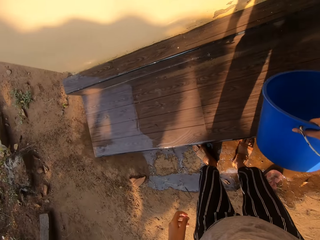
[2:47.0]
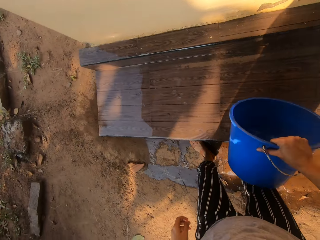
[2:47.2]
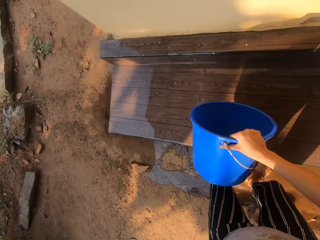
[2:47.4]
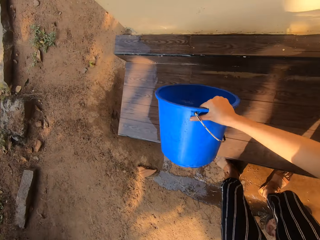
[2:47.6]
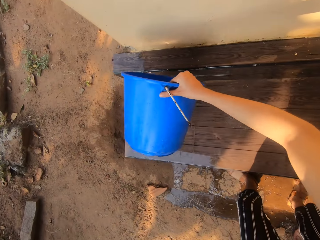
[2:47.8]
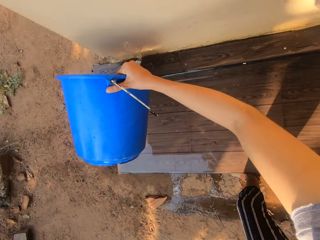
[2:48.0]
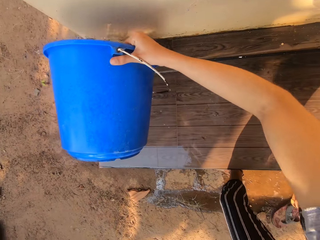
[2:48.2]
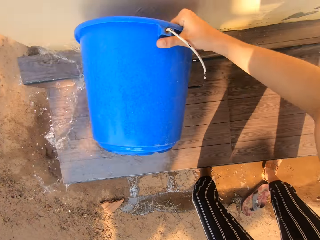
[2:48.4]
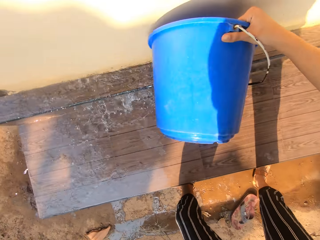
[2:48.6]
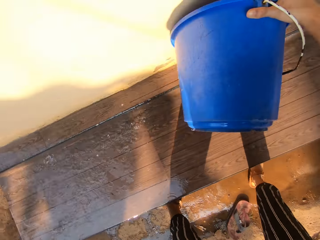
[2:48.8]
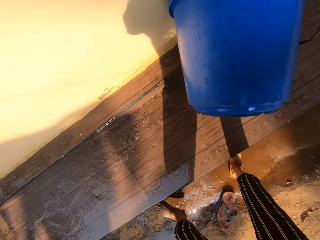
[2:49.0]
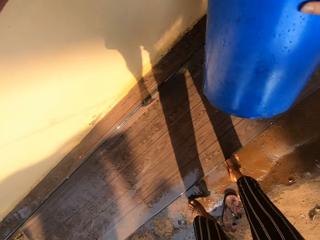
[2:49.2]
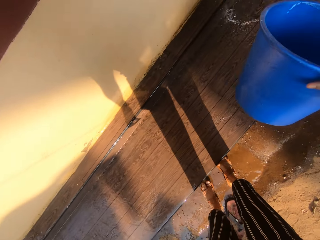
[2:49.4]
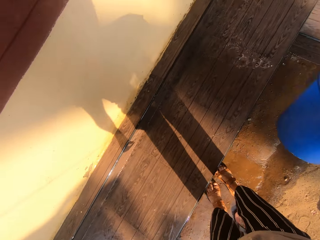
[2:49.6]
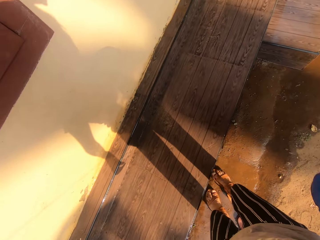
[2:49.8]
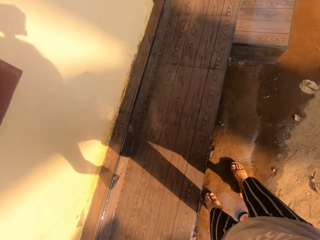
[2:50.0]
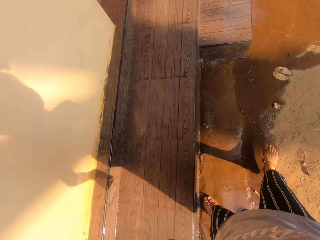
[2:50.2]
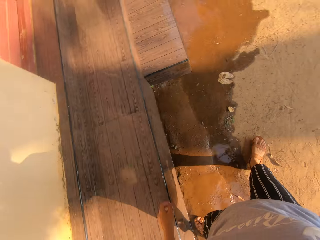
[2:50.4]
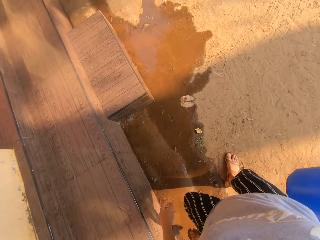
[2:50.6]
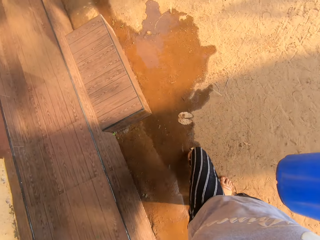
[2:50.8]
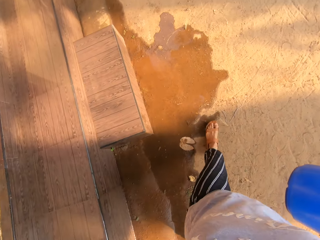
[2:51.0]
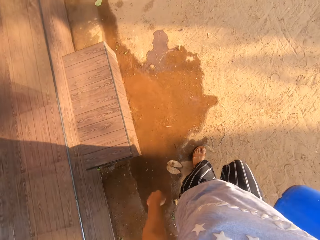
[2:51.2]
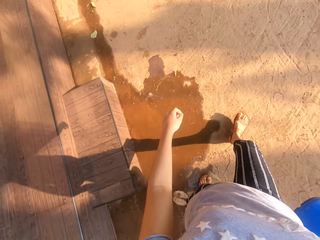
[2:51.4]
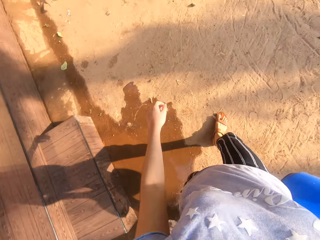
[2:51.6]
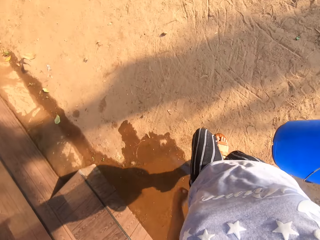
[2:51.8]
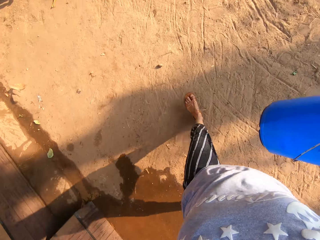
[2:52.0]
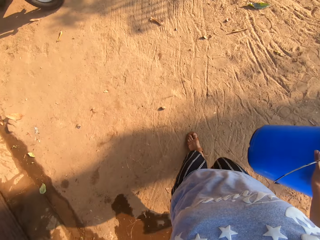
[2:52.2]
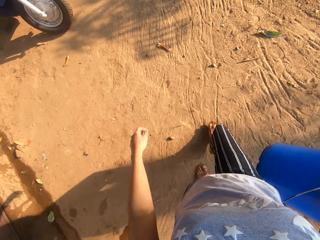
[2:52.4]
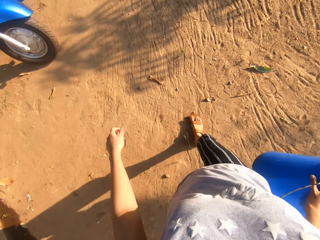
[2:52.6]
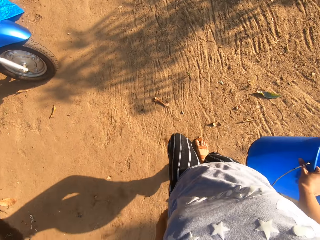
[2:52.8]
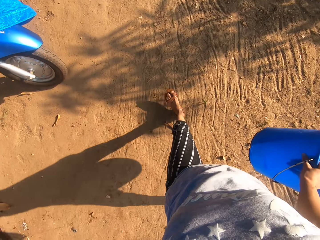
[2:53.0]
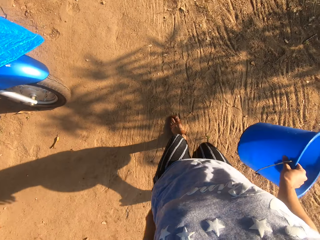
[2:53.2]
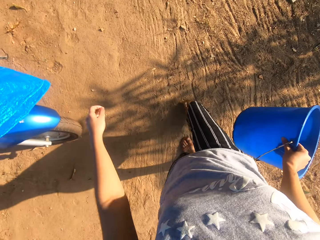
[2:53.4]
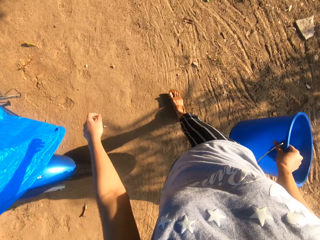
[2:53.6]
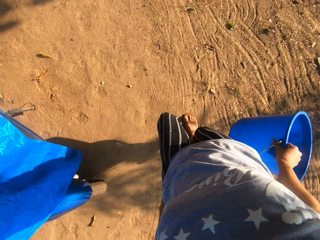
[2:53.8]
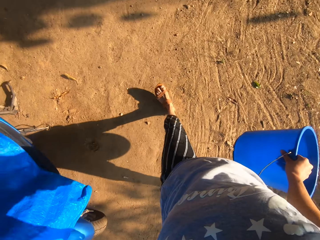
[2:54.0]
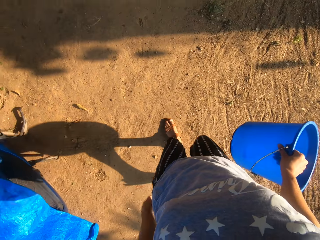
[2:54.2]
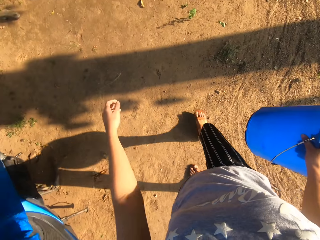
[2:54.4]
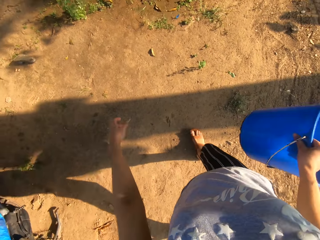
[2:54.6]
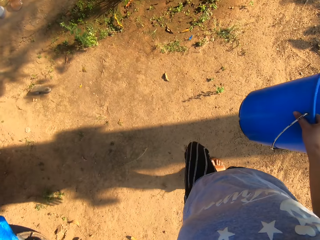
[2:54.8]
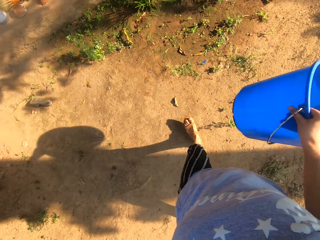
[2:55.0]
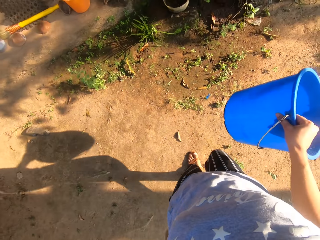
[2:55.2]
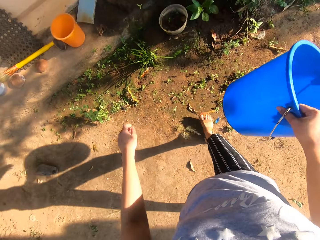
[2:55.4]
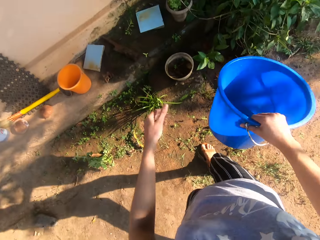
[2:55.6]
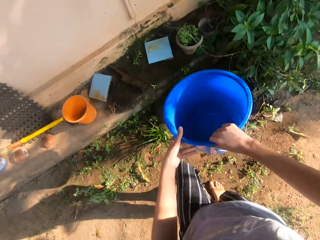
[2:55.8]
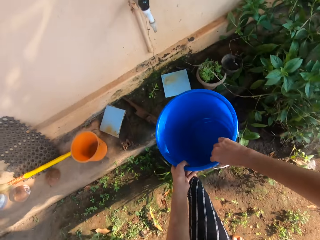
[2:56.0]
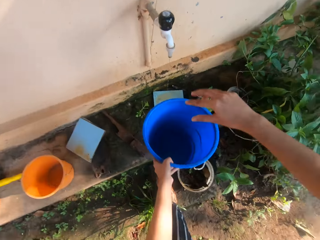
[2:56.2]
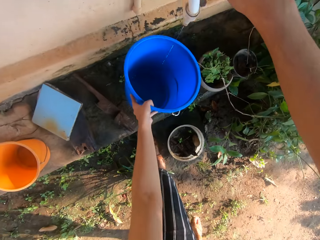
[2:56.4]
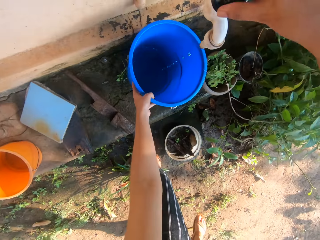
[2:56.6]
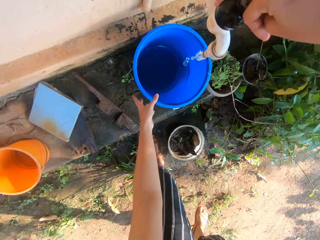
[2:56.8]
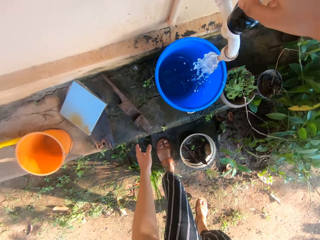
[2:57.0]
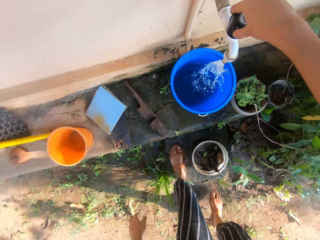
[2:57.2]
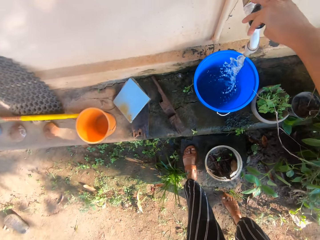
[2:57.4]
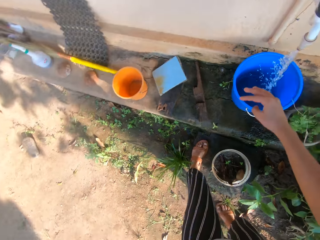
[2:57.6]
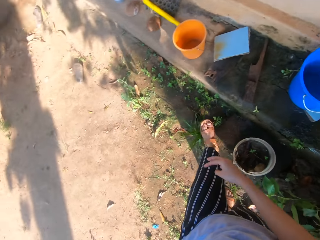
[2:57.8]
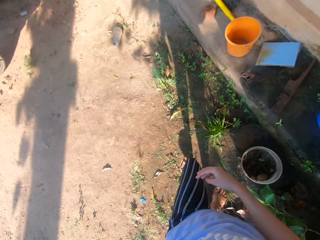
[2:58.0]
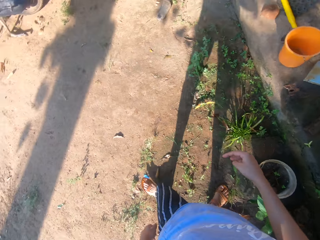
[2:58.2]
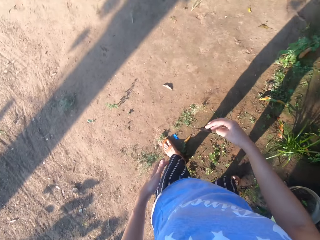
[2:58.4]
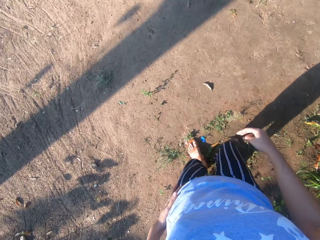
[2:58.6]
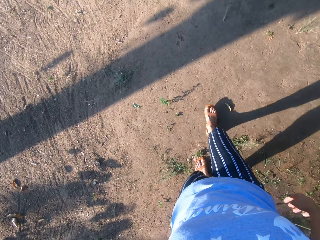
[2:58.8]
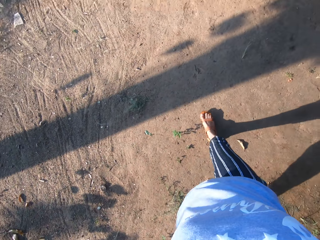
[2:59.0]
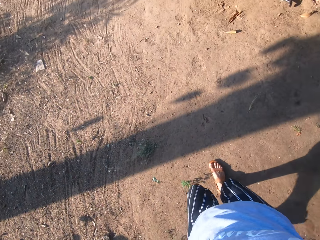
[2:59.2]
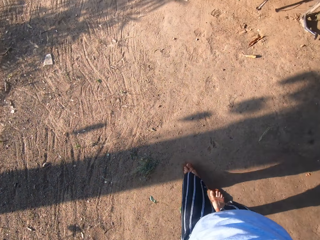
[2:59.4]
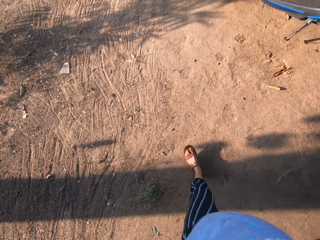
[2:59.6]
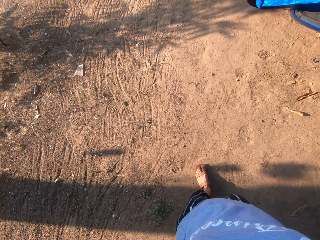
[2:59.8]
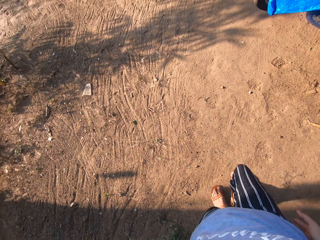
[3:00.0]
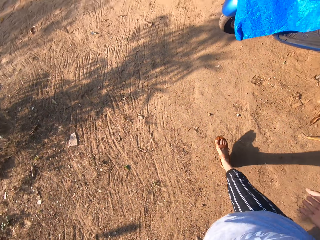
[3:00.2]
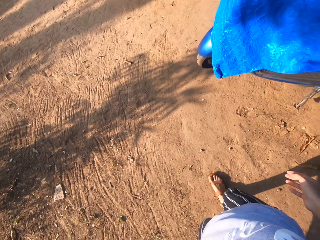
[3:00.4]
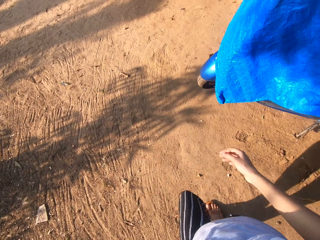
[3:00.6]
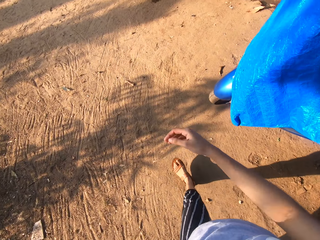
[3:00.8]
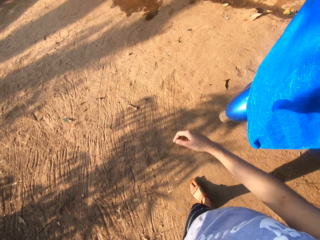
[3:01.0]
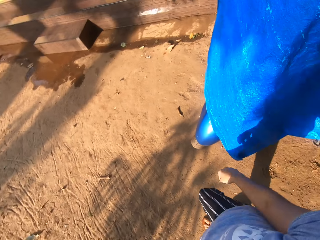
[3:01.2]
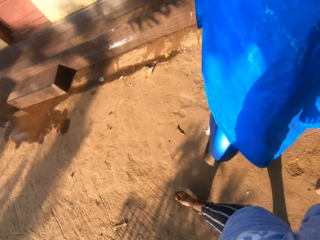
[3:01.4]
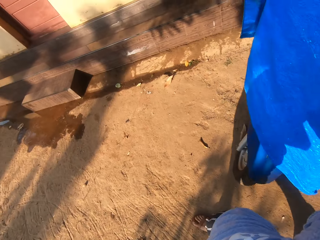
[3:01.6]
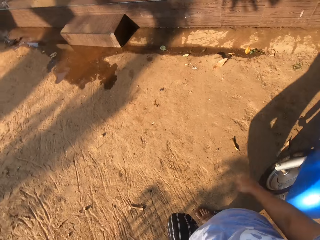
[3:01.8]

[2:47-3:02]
The camera wearer pours water on the step from the bucket in her right hand. She walks. She holds the bucket with her left hand. She puts the bucket on the tile on the step with her left hand. She turns on the tap with her right hand. She fills the bucket with water from the tap. She walks.

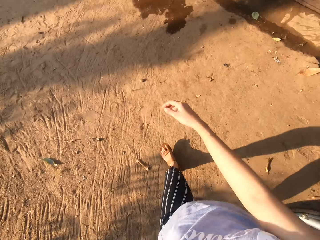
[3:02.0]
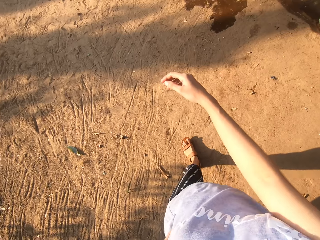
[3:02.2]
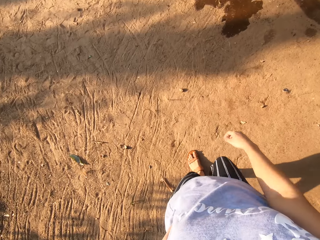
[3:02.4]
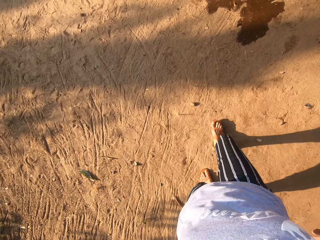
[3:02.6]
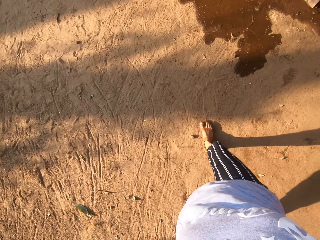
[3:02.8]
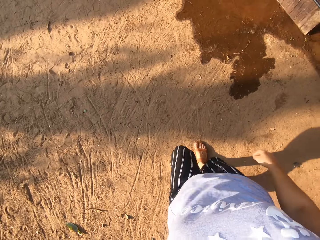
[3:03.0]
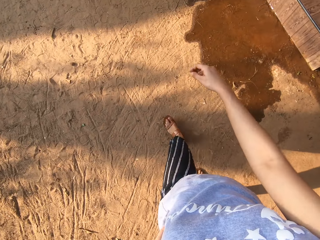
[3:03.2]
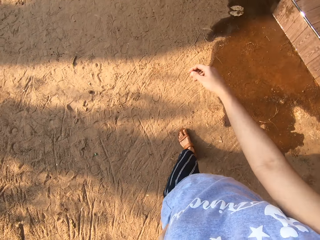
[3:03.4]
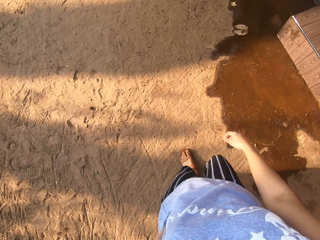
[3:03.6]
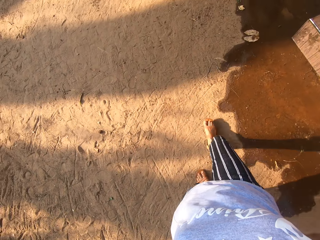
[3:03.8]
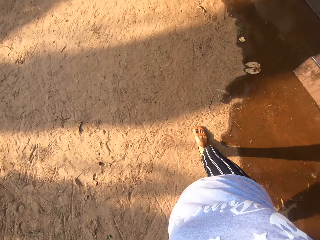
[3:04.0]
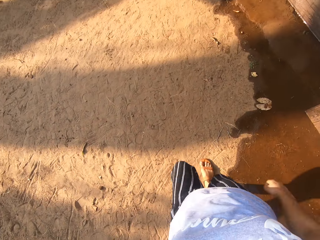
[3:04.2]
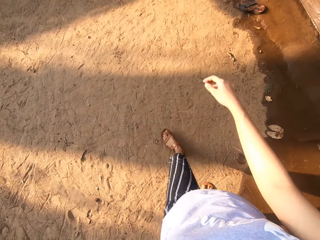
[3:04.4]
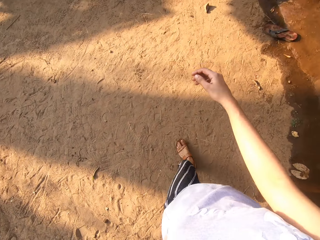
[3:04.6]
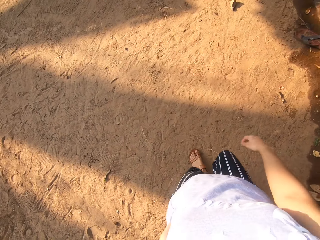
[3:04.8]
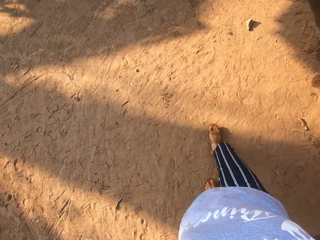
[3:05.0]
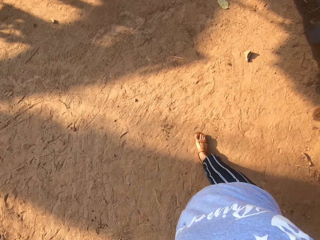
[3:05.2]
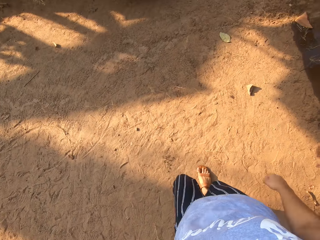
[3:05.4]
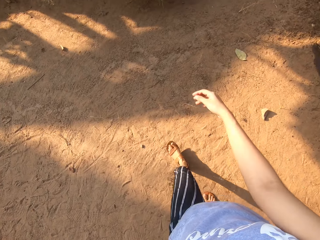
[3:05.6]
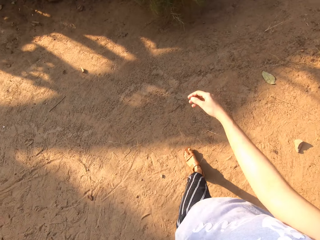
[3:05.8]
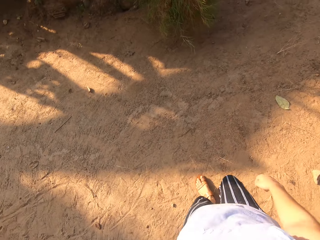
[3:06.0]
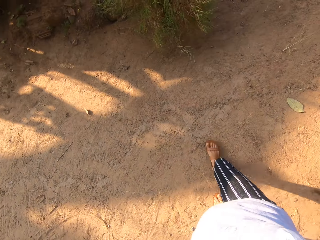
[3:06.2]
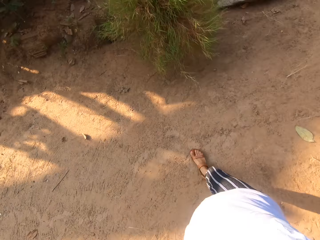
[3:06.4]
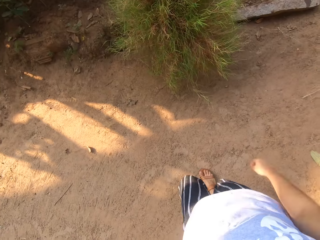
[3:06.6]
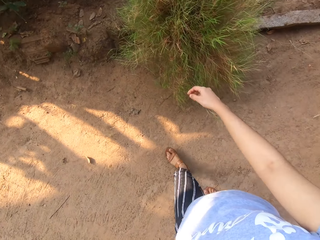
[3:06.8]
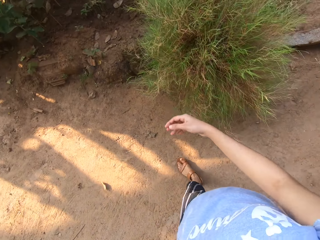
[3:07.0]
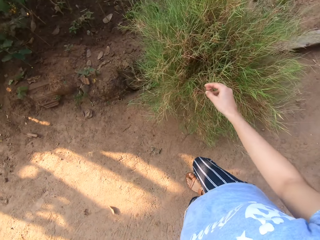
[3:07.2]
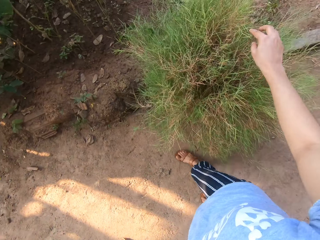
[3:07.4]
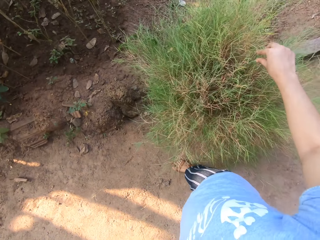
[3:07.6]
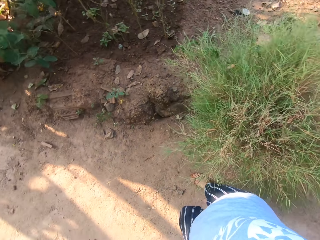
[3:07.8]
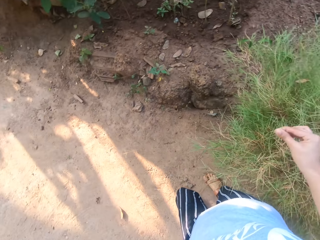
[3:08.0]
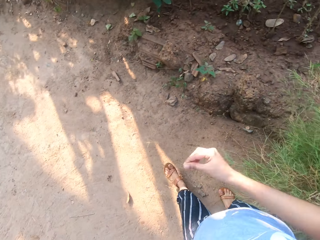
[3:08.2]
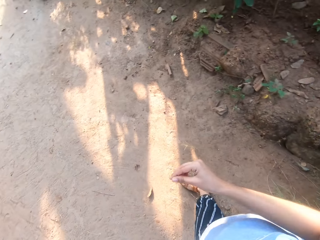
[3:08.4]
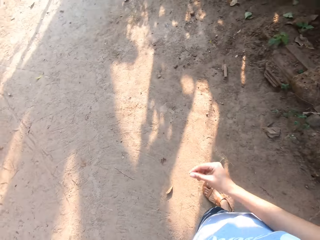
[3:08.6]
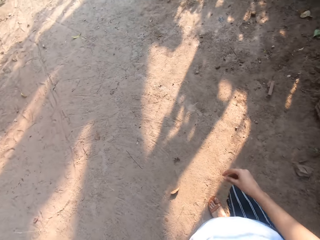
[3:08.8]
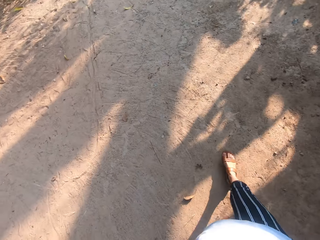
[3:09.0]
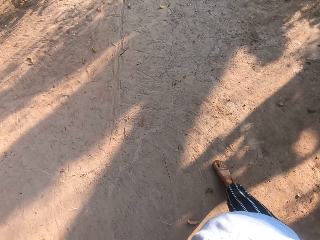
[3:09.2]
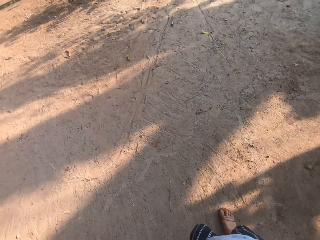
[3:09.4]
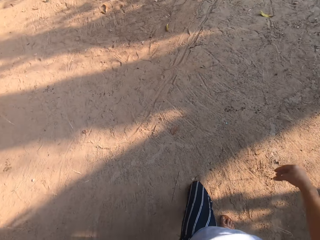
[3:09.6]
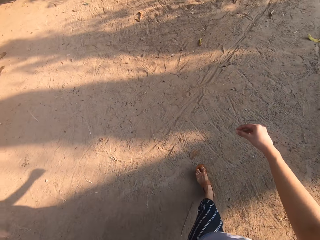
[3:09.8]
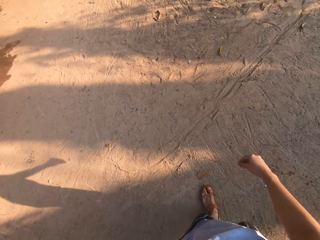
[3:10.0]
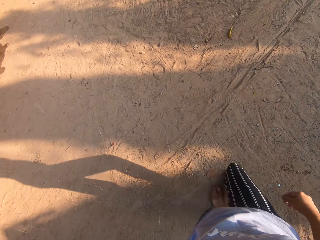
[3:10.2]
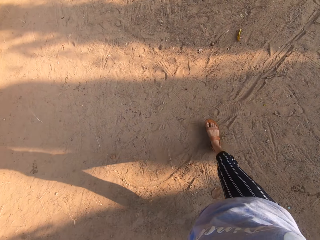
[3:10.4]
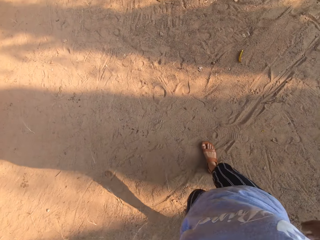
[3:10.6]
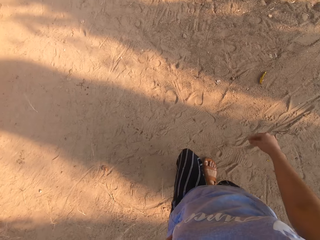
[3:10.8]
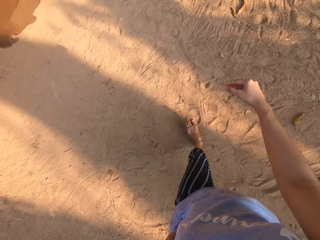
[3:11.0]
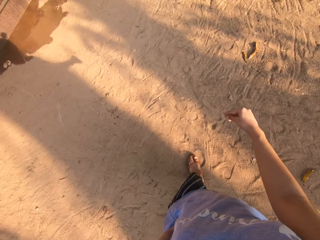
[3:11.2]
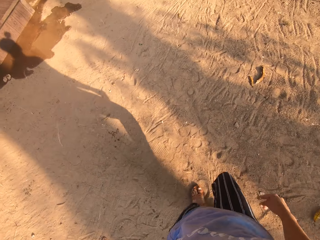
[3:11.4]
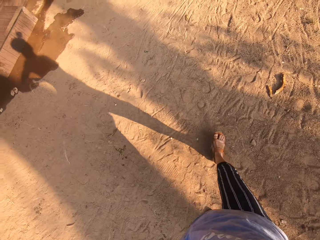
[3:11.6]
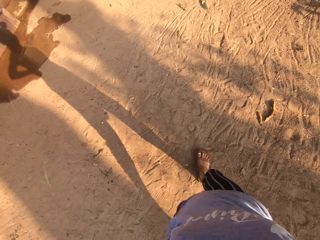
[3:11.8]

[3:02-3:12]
The camera wearer takes a leaf from the plant with her right hand. She touches the plant with her right hand.
